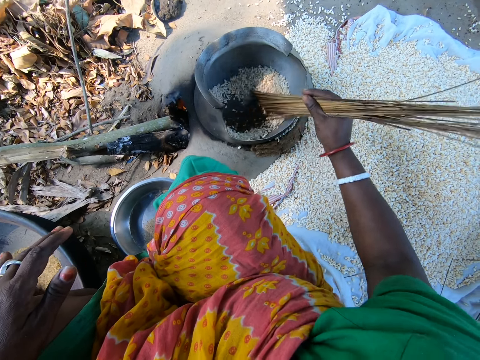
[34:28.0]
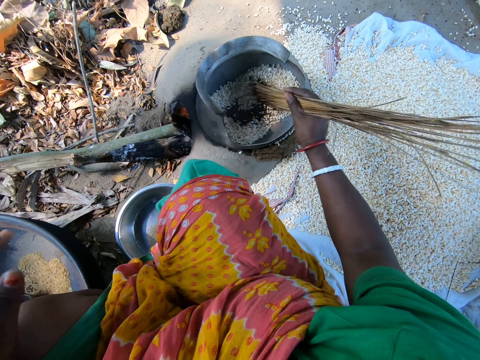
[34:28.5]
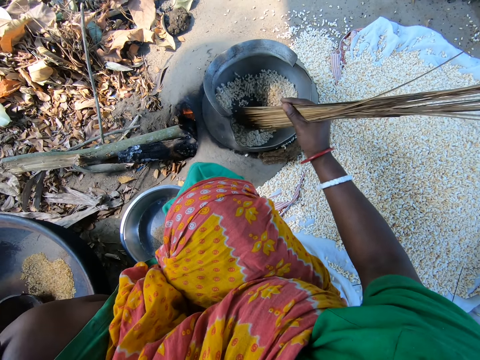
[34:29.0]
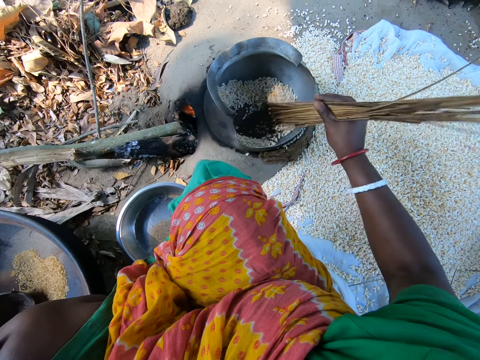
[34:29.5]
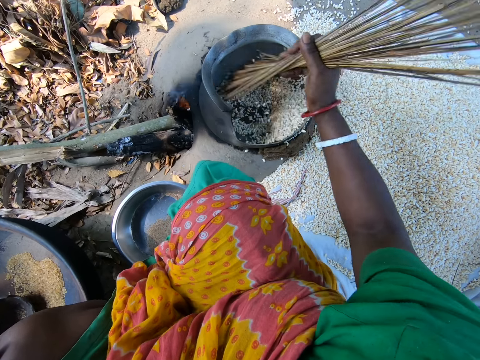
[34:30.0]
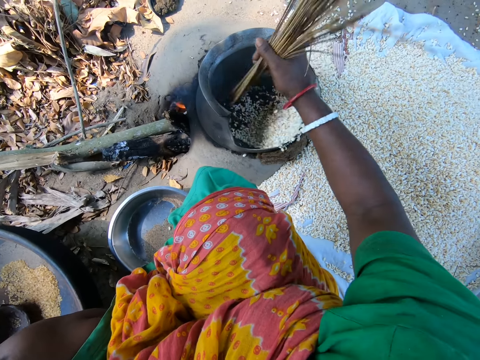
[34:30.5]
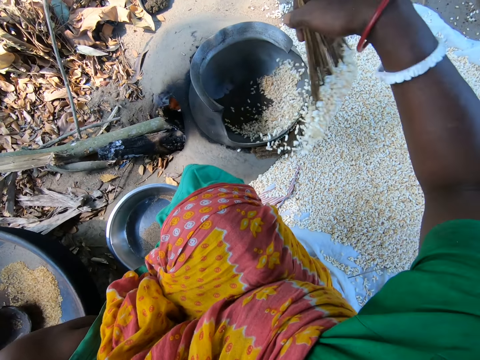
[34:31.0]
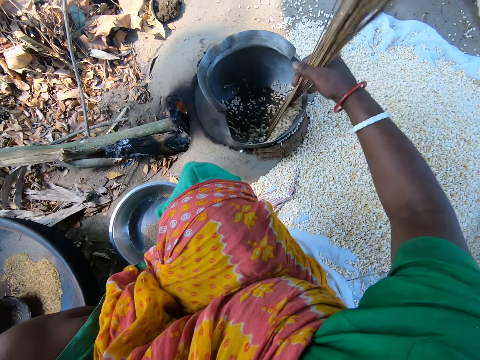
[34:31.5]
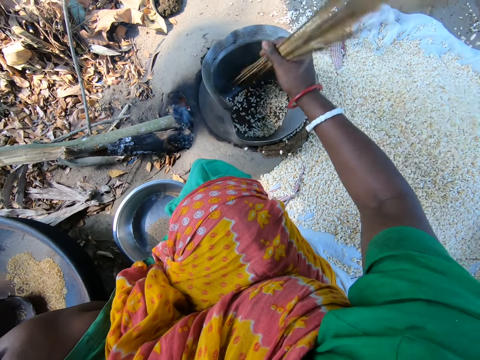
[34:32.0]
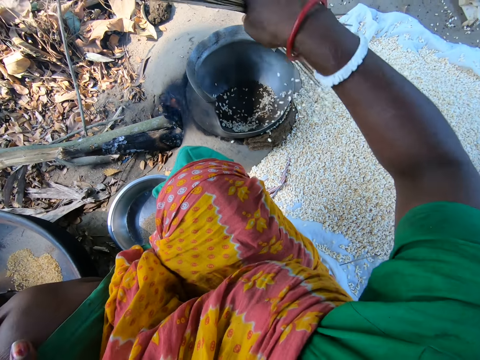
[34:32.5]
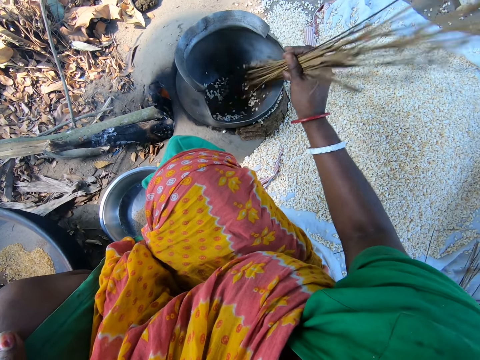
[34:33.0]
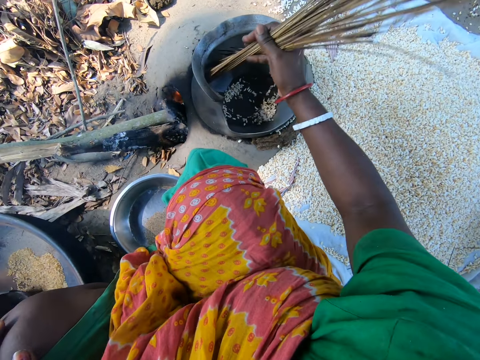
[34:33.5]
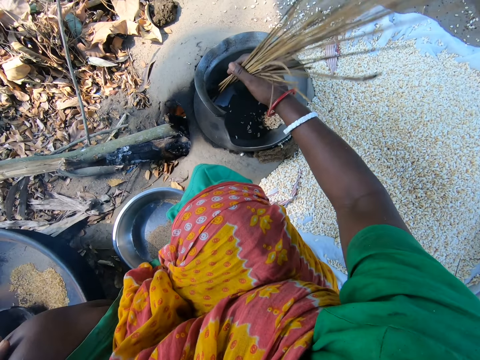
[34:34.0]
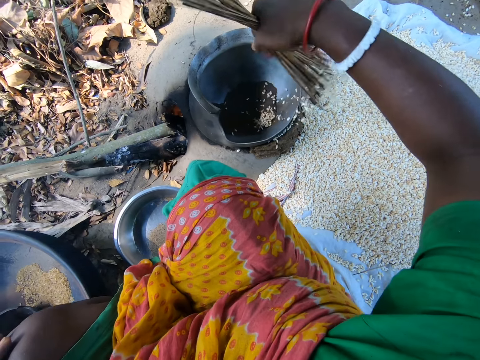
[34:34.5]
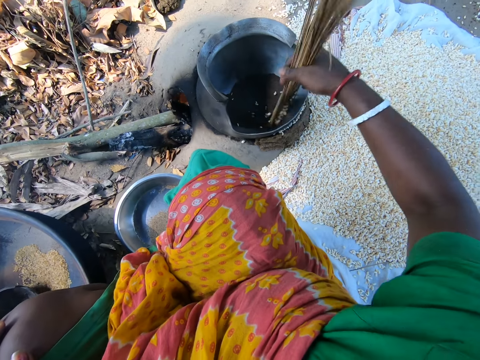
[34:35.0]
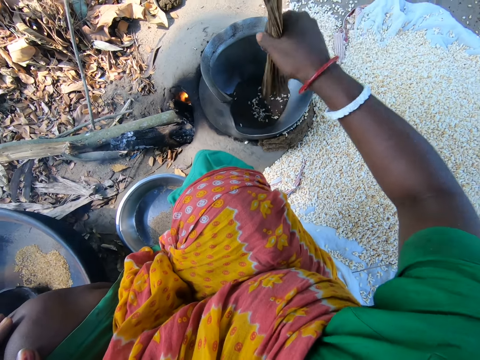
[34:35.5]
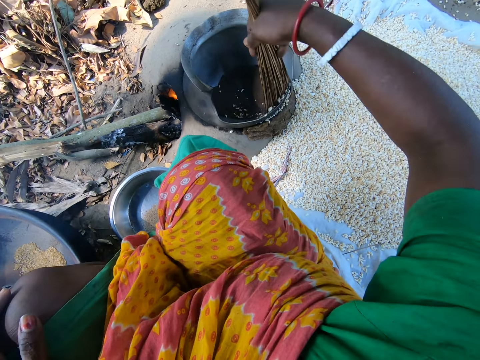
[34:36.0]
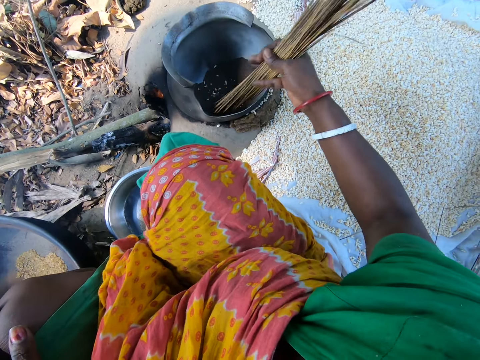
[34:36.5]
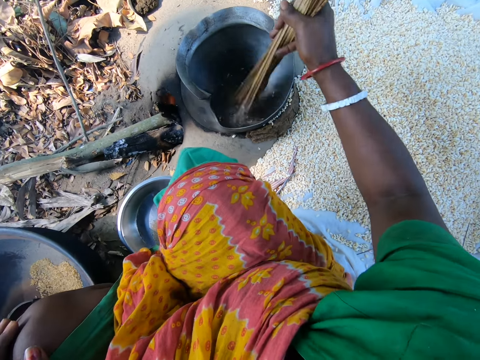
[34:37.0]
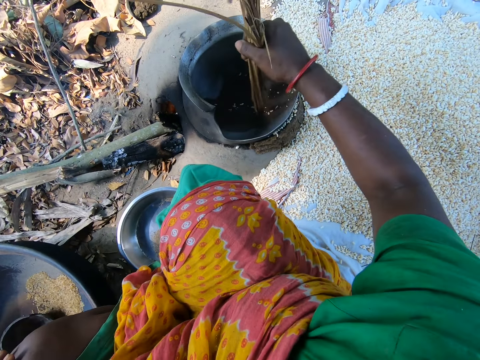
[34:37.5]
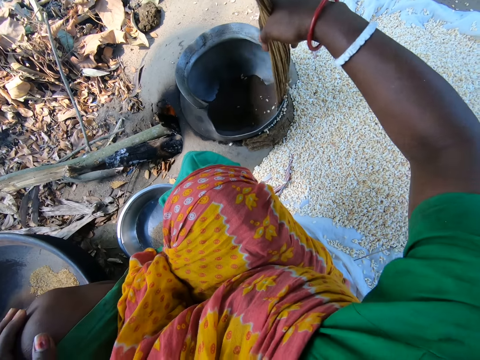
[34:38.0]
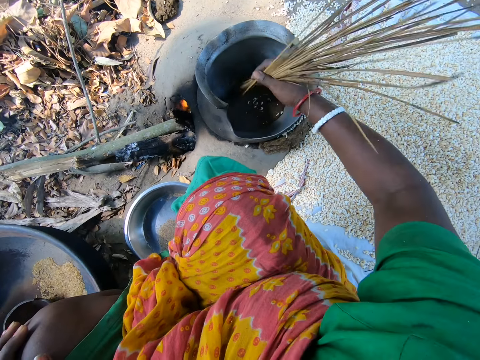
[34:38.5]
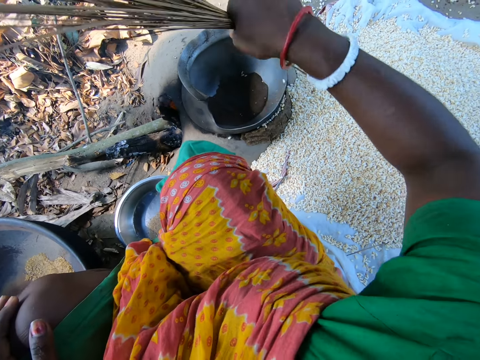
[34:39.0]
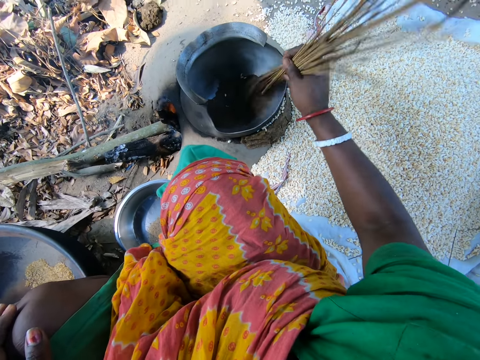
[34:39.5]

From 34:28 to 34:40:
The camera wearer removes quinoa from the pot with a broom stick.

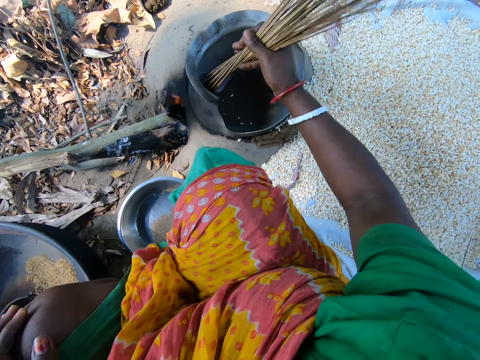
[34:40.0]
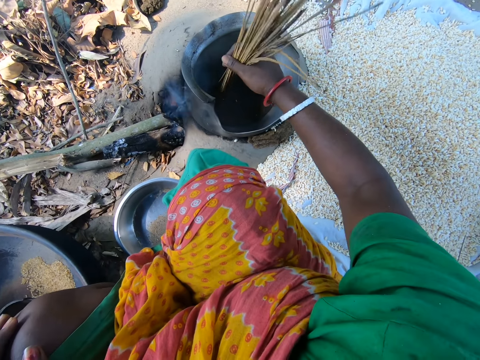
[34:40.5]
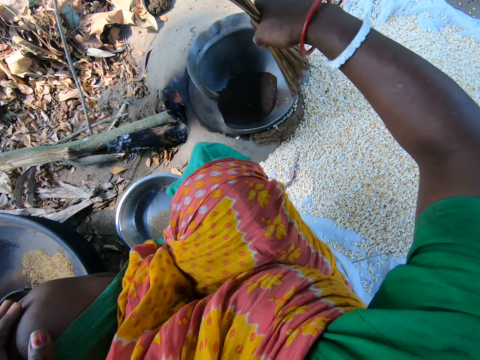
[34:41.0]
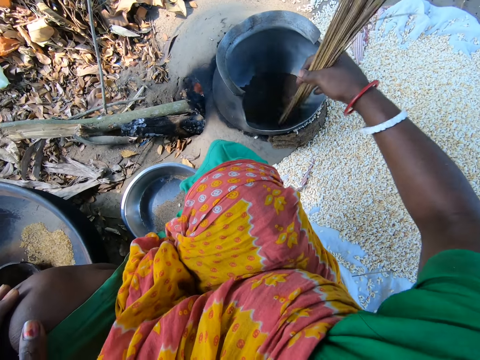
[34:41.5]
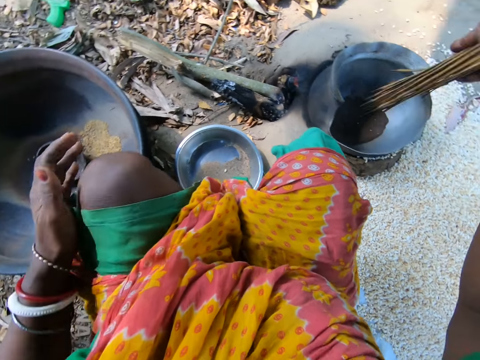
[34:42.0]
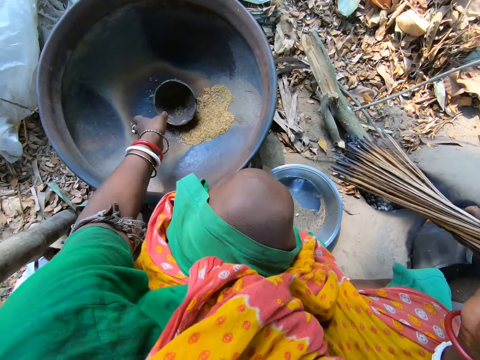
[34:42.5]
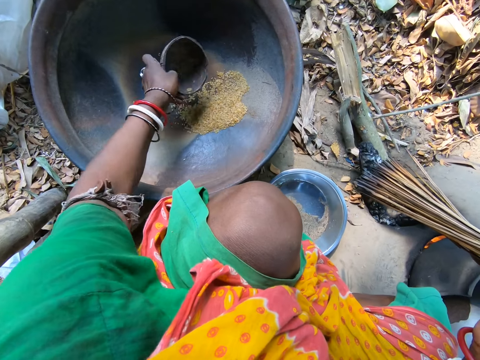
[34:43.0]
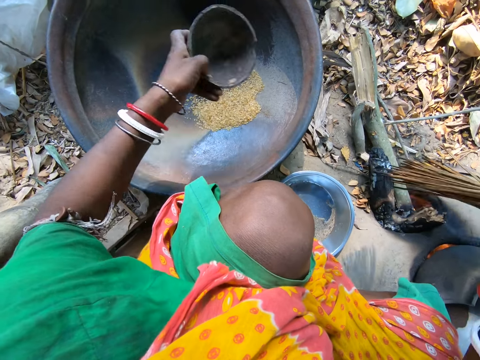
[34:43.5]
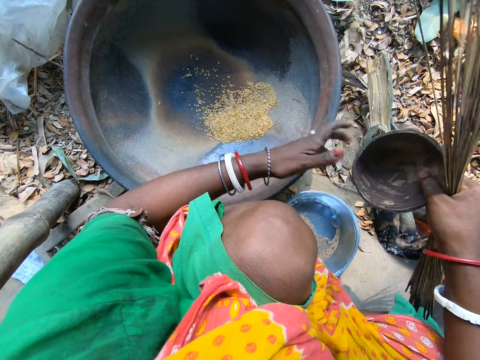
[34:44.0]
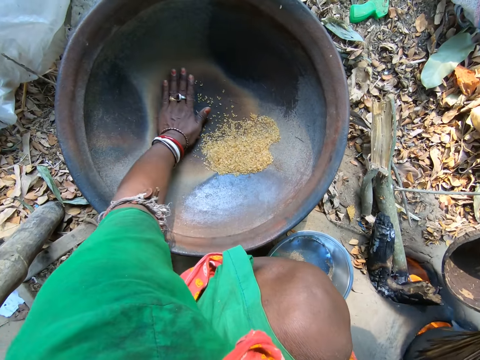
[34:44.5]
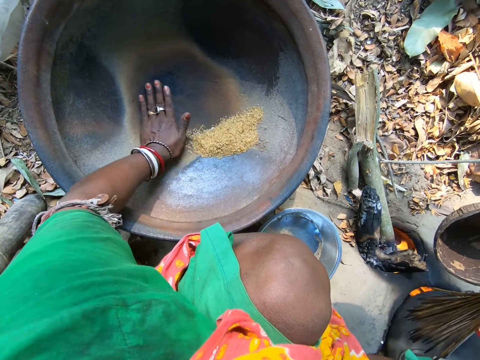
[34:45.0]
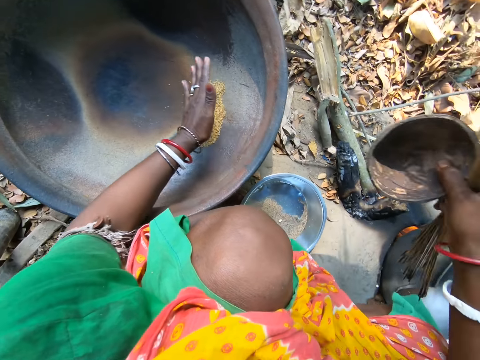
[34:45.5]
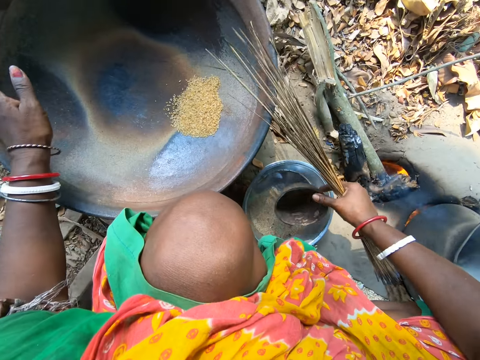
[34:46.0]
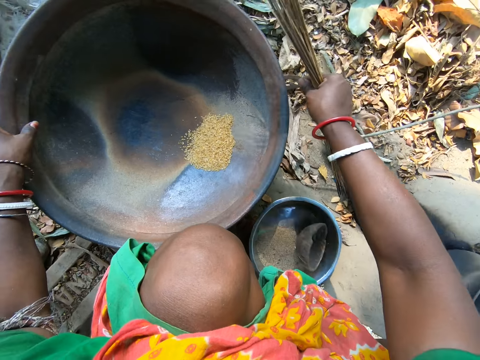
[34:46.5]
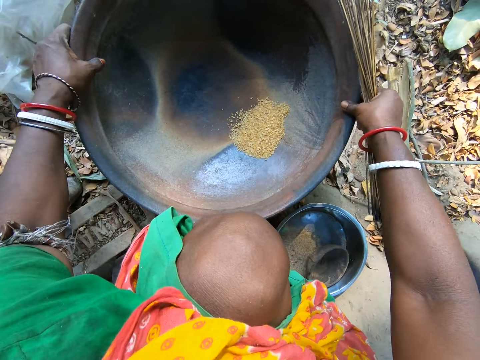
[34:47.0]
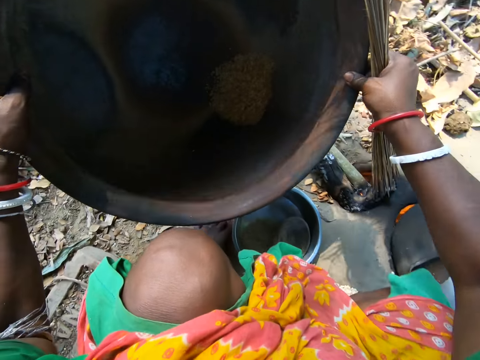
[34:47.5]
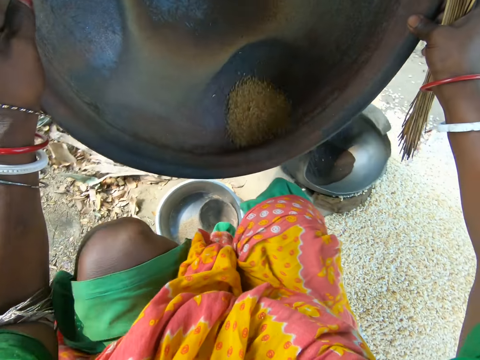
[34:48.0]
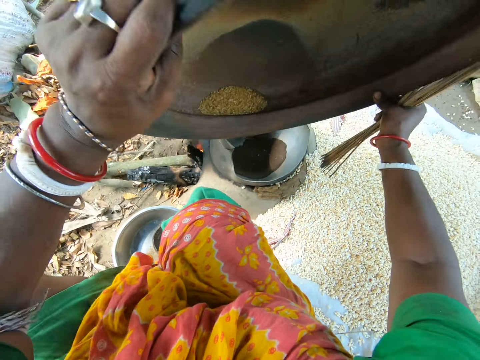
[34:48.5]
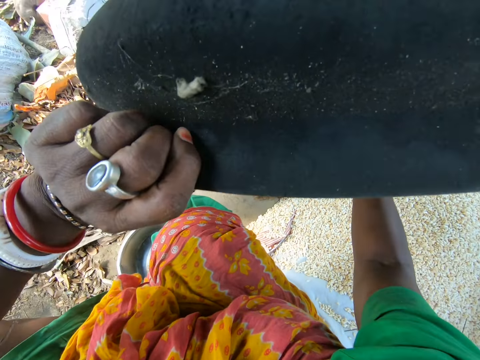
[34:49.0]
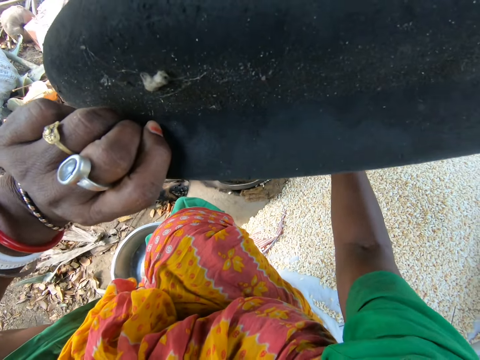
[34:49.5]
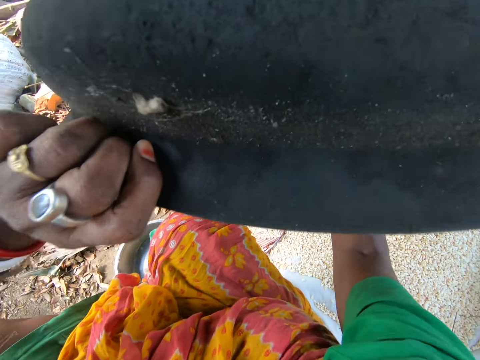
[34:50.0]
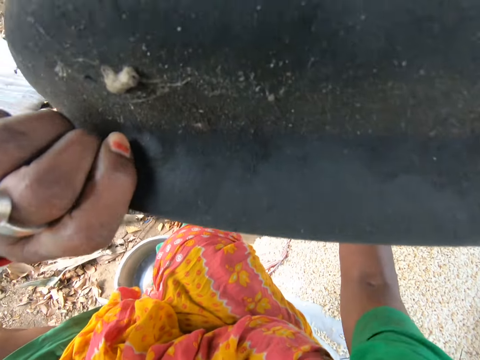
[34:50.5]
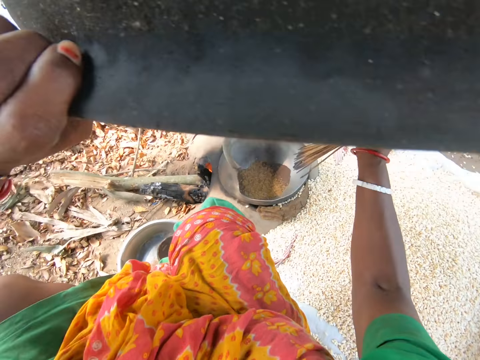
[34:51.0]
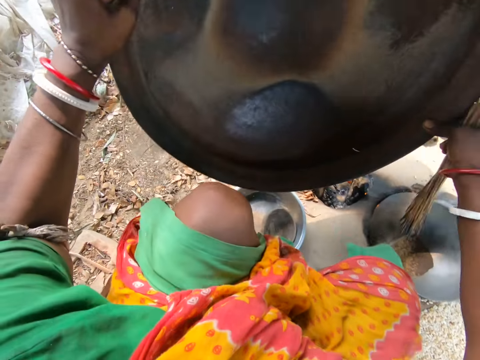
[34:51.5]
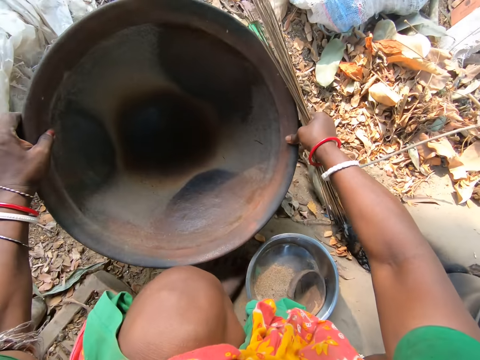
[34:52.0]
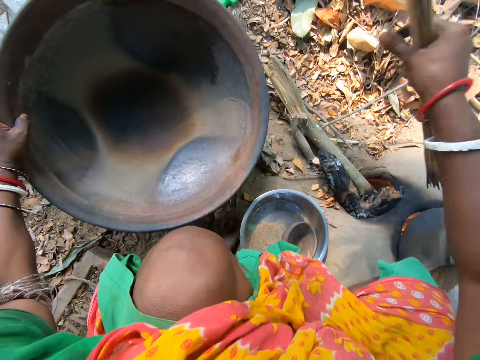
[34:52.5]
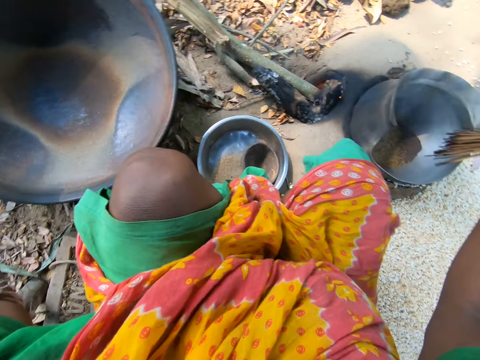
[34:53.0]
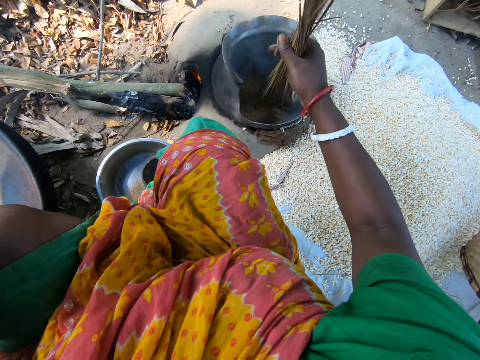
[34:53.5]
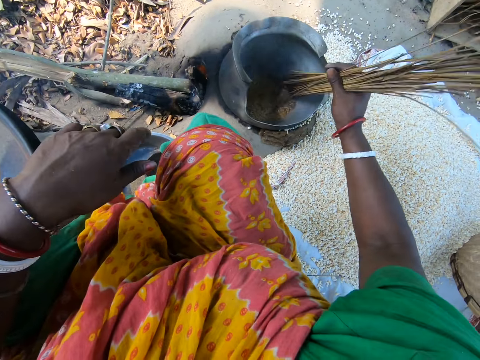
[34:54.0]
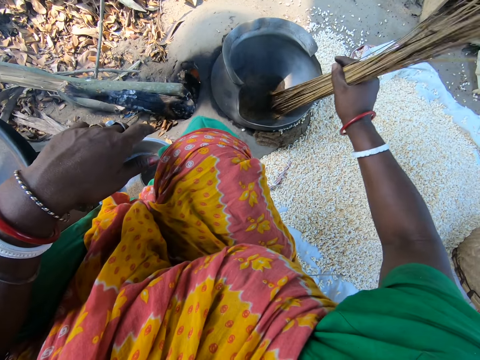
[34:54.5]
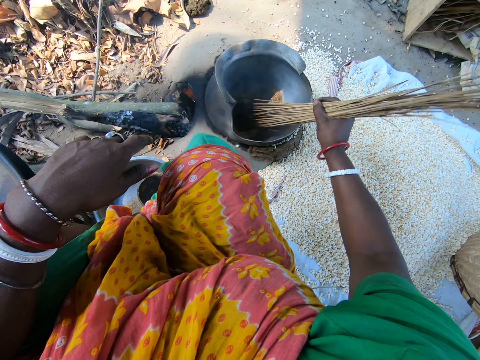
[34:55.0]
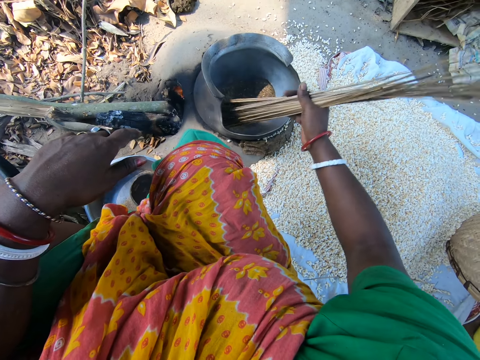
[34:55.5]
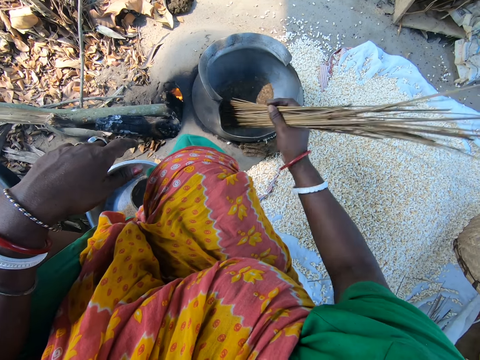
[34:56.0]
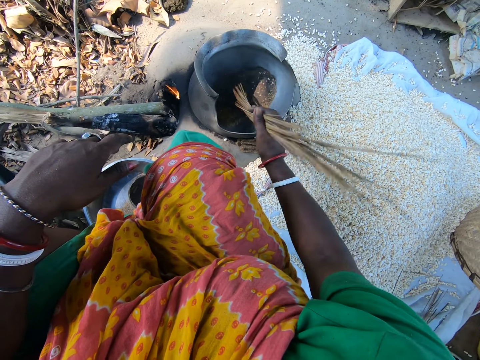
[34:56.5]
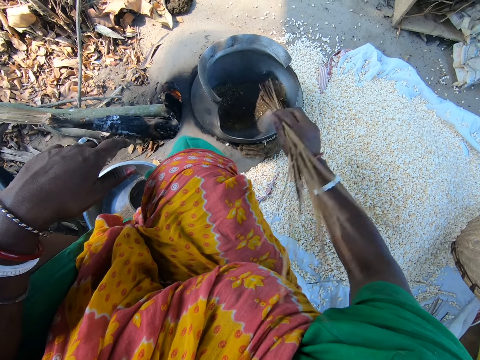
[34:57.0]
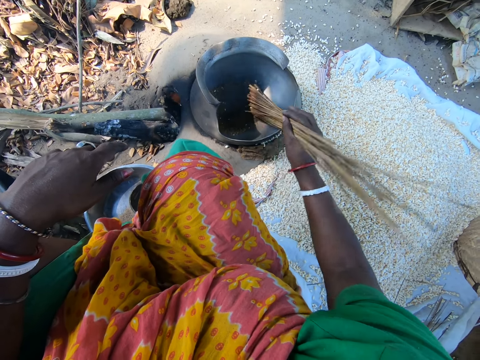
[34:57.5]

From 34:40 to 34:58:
The camera wearer picks up a bowl. They hold the bowl. They switch the bowl to the other hand. They move grains with a hand. They collect quinoa. They put down the bowl. They pick up a basin. They put the quinoa on the palm. They put down grains in the bowl. They shake the basin. They drop the basin down. They mix the quinoa in the pot with a broom stick.
